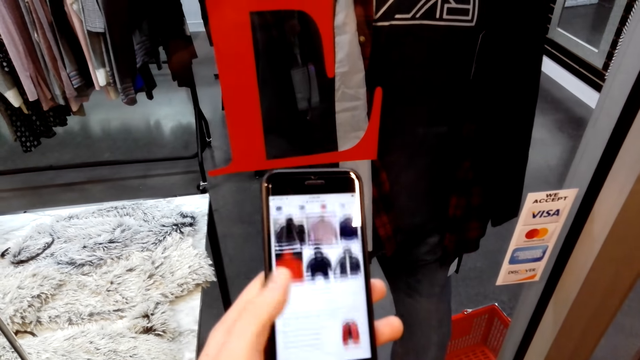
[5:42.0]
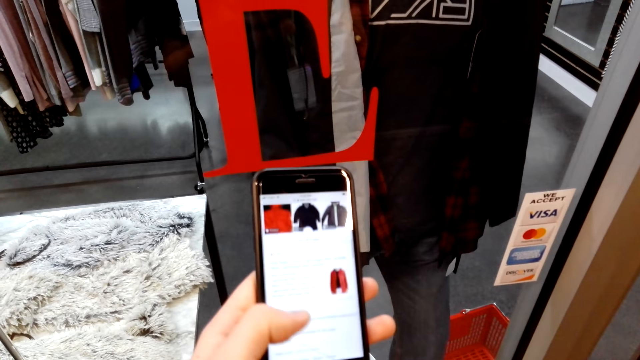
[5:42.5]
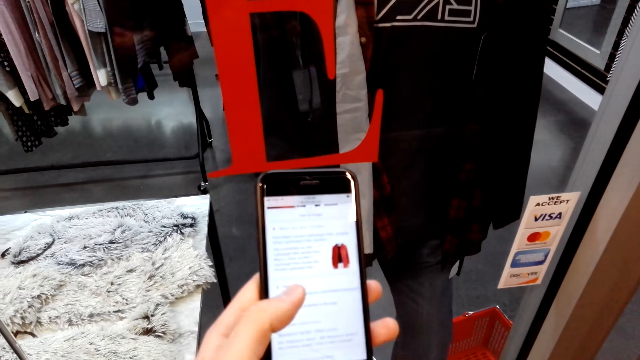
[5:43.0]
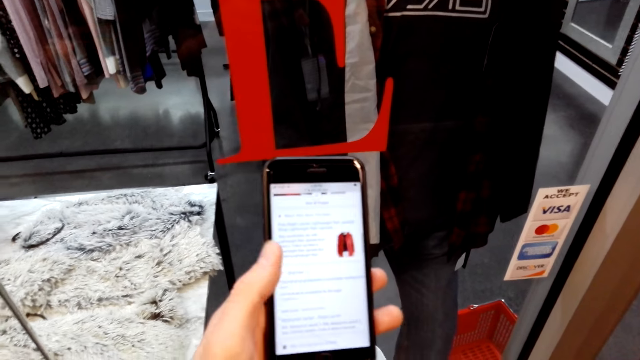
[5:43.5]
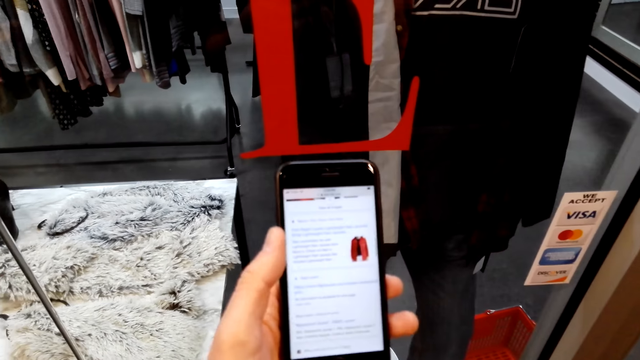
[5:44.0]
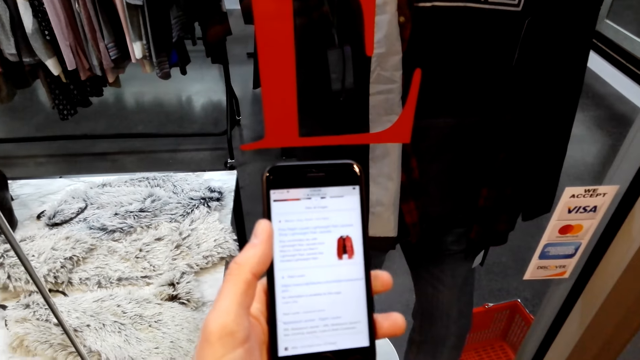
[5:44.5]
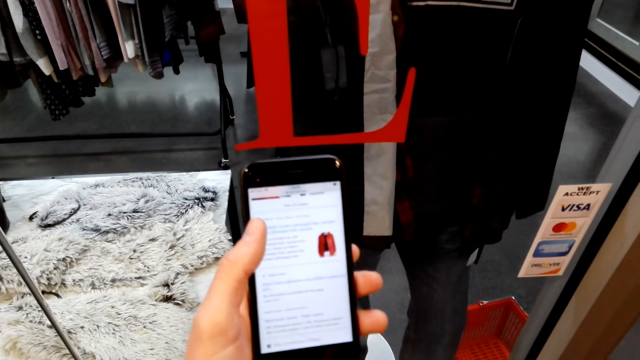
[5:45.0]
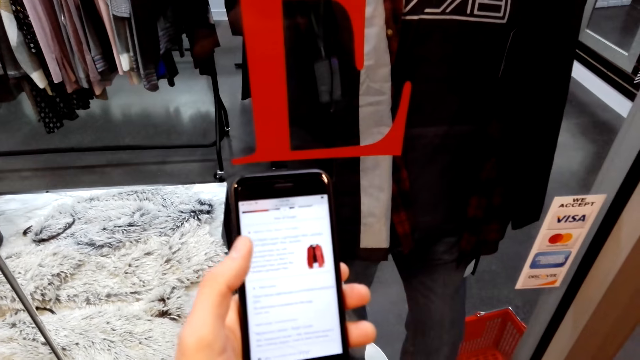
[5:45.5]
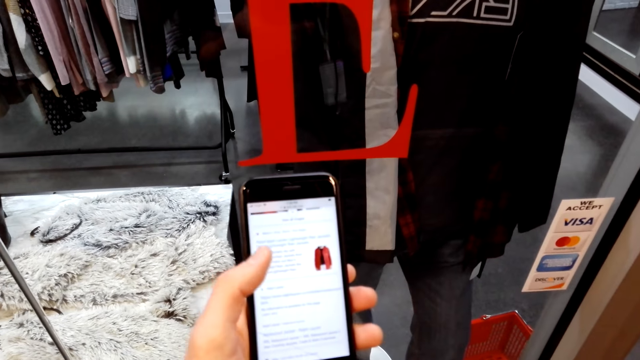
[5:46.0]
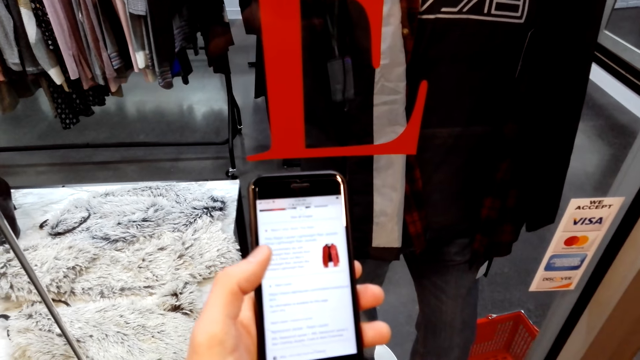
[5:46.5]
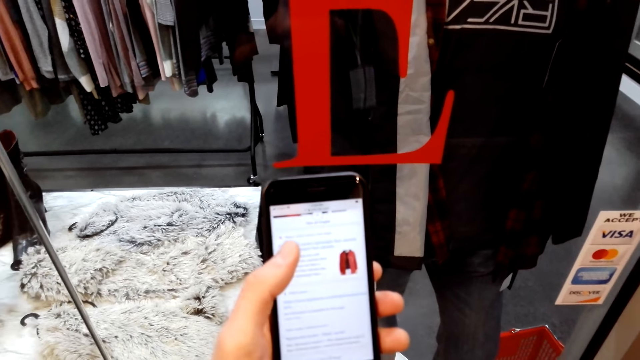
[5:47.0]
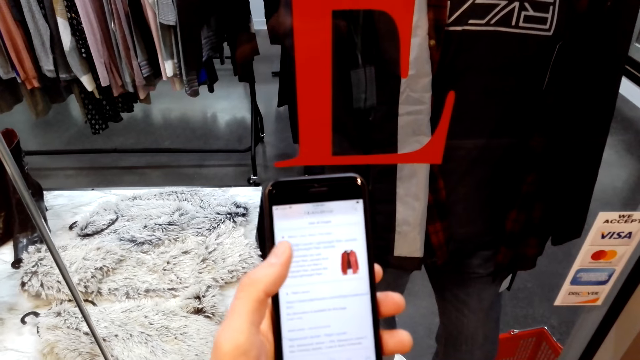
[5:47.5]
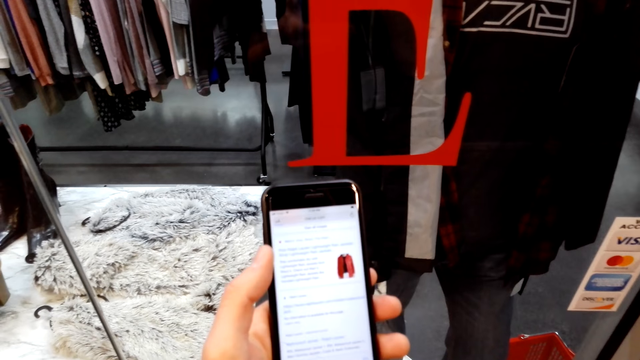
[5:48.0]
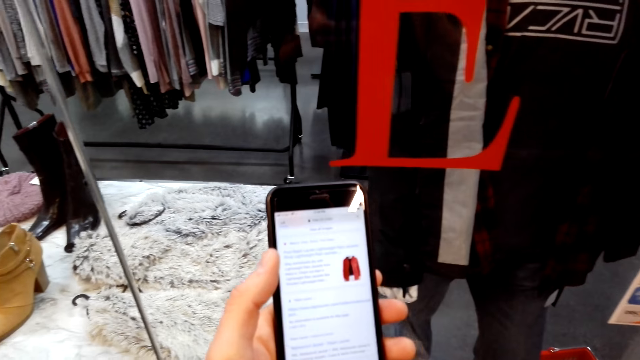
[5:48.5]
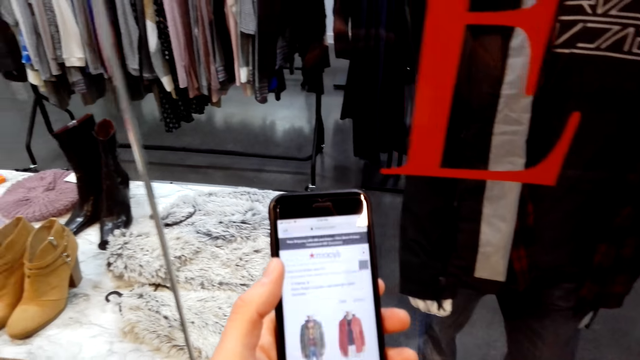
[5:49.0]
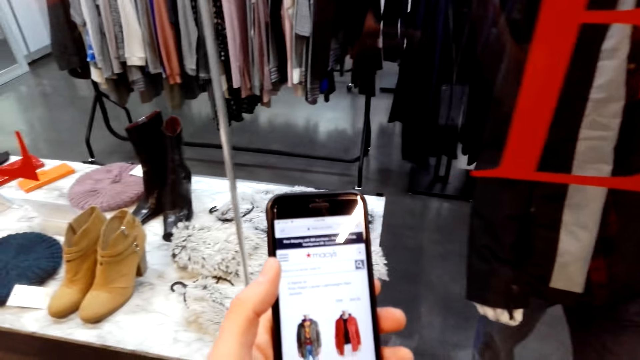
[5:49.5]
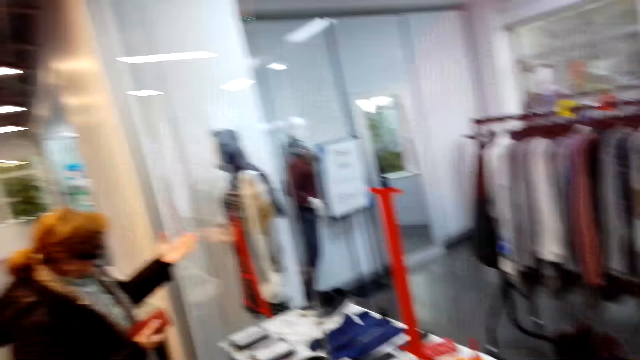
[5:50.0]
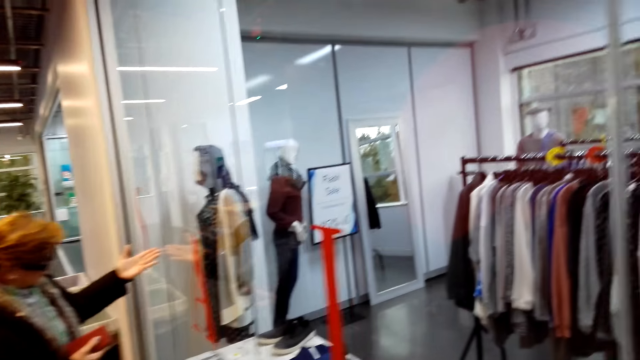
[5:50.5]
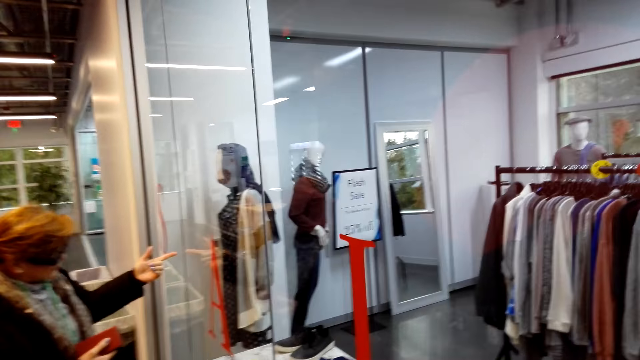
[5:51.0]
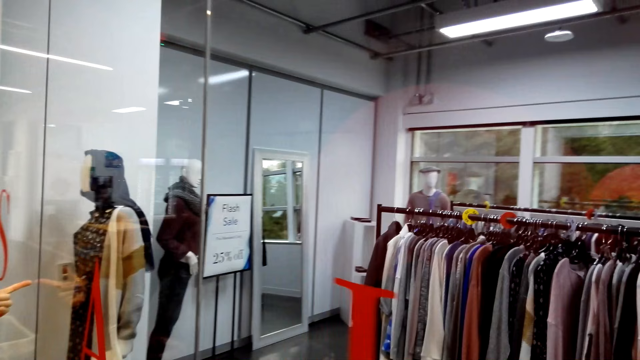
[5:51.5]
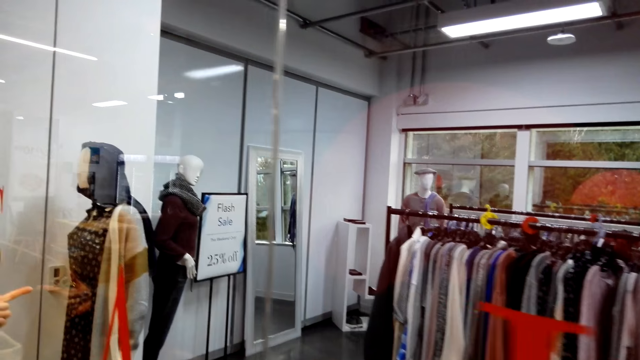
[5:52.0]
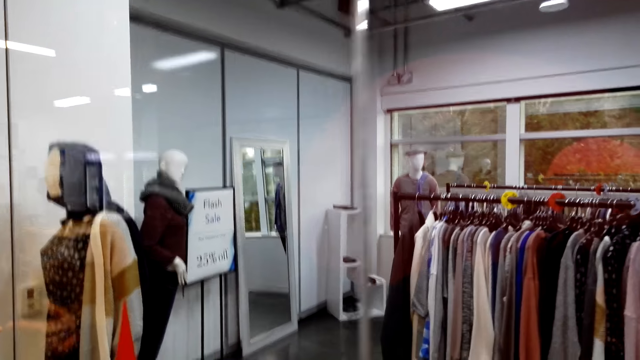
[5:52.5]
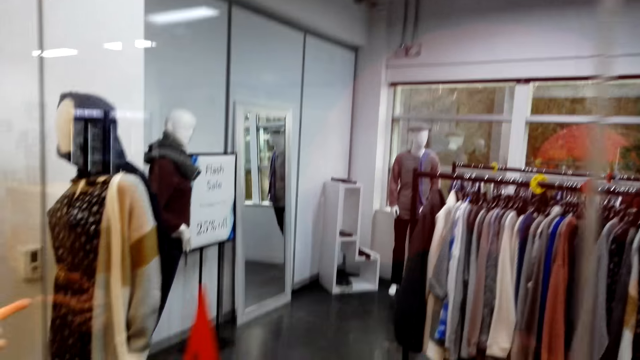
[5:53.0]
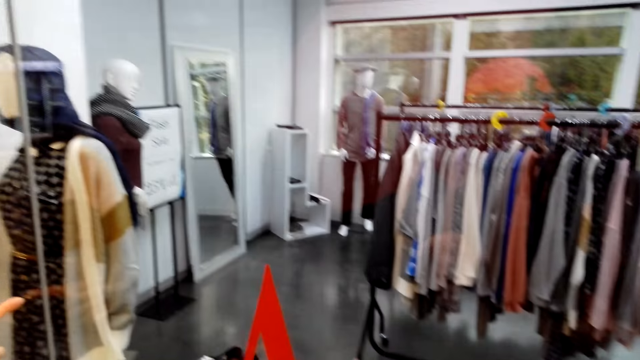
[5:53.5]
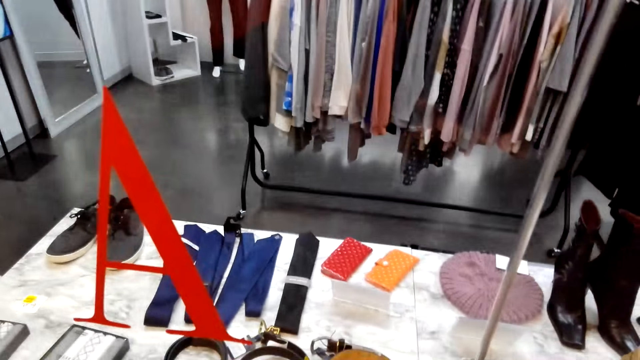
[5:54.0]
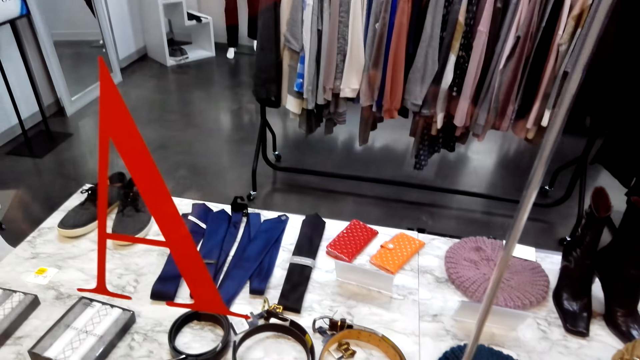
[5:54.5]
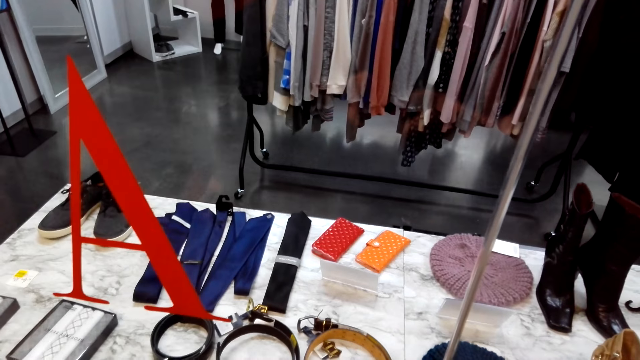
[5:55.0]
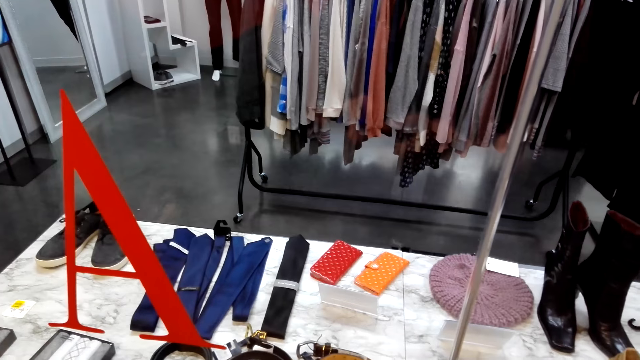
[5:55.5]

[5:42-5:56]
A woman converses with the camera wearer. The woman points through the display mirror. The camera wearer converses with the woman. The woman converses with the camera wearer. The camera wearer converses with the woman. The woman converses with the camera wearer. The camera wearer converses with the woman.

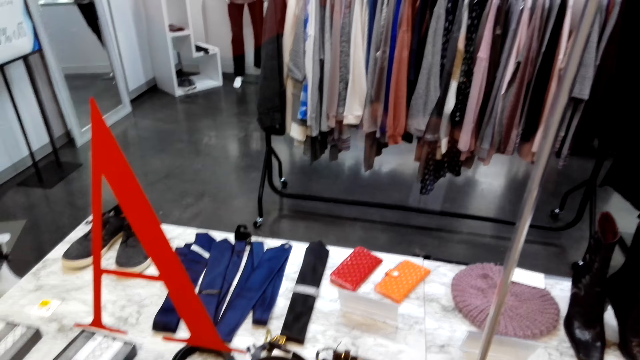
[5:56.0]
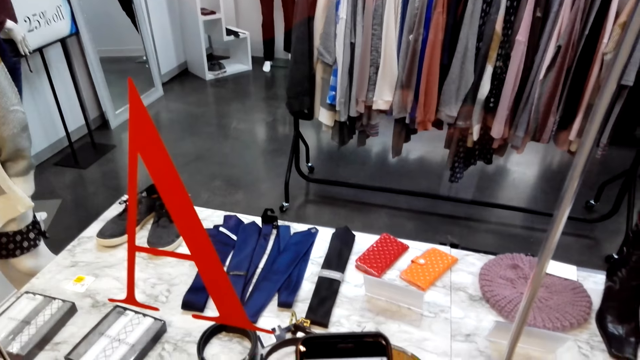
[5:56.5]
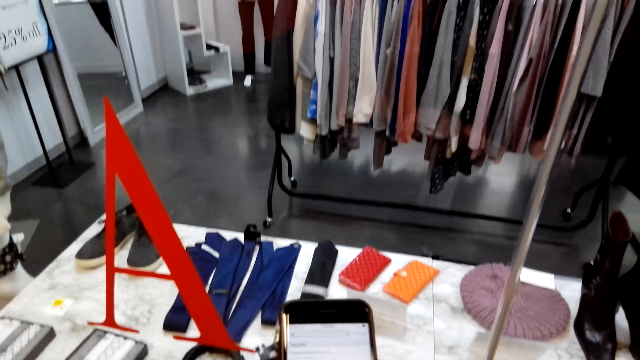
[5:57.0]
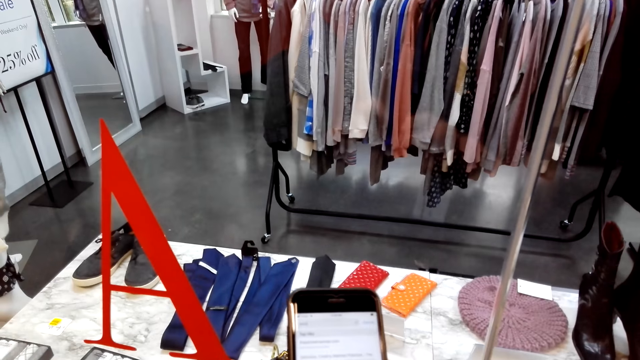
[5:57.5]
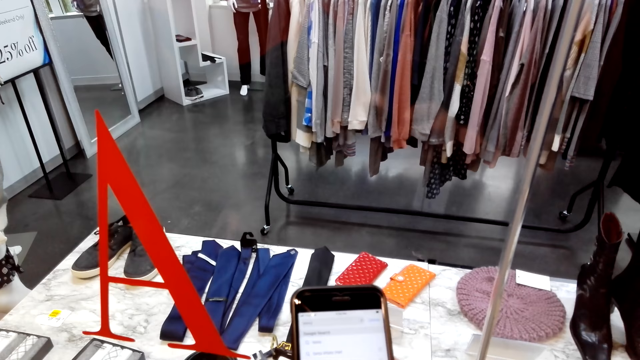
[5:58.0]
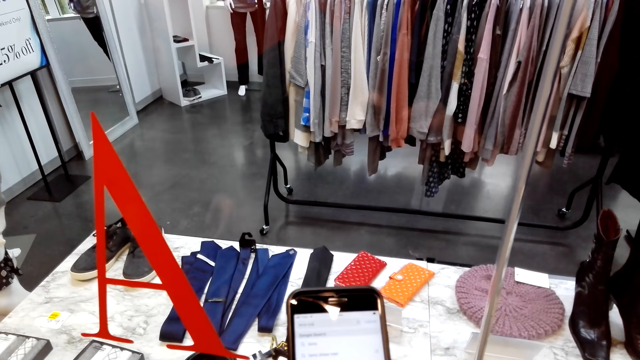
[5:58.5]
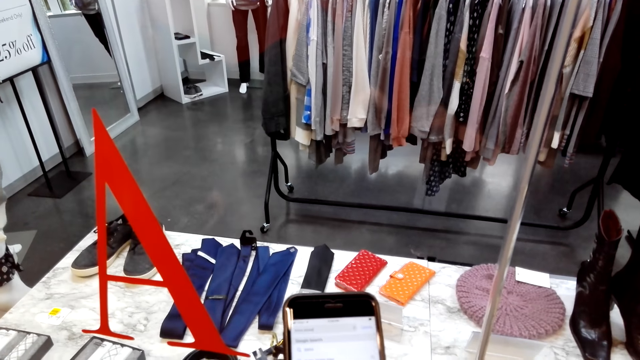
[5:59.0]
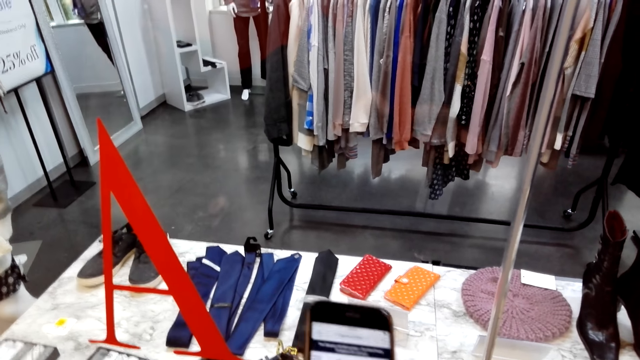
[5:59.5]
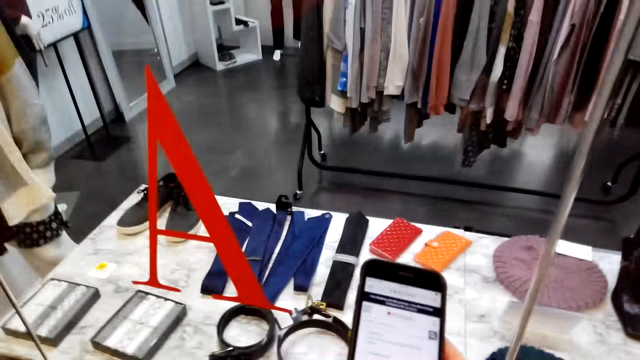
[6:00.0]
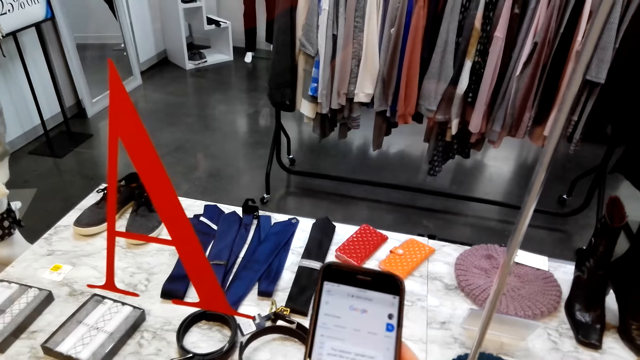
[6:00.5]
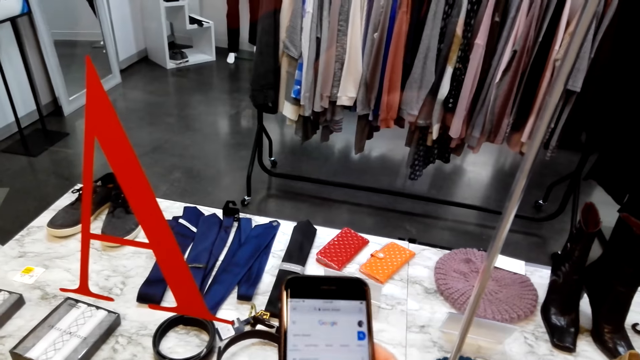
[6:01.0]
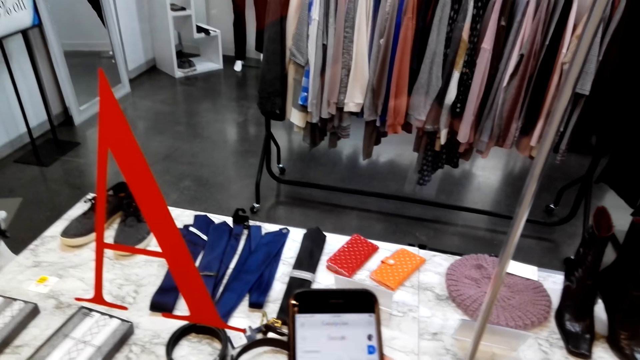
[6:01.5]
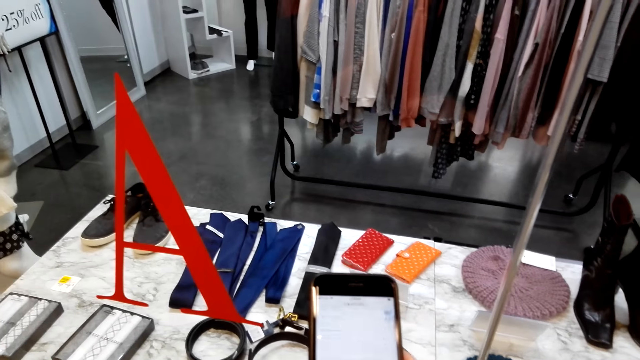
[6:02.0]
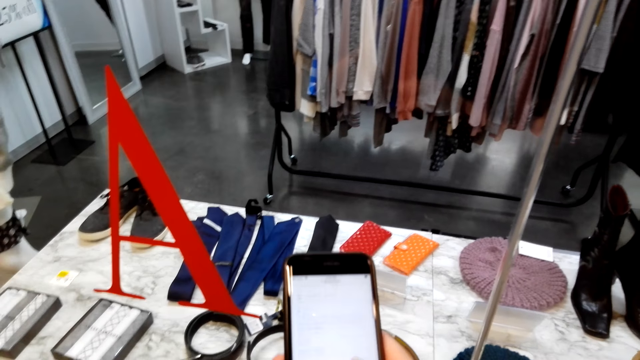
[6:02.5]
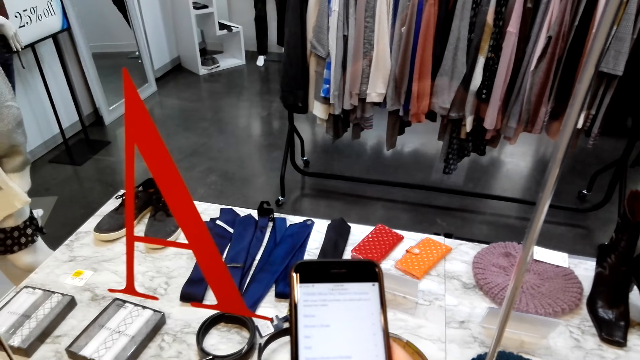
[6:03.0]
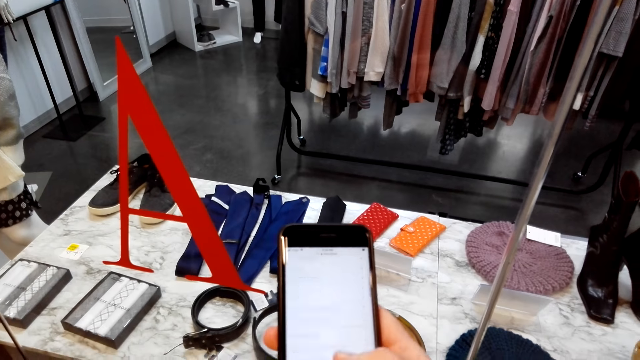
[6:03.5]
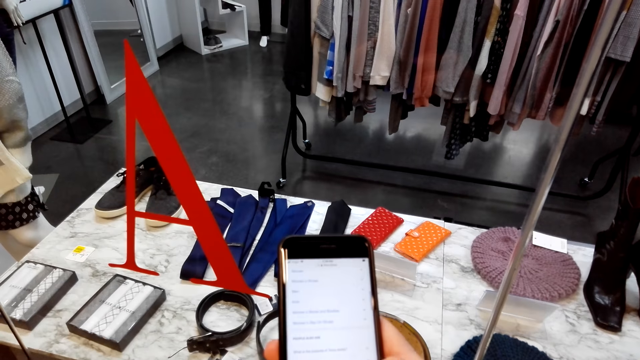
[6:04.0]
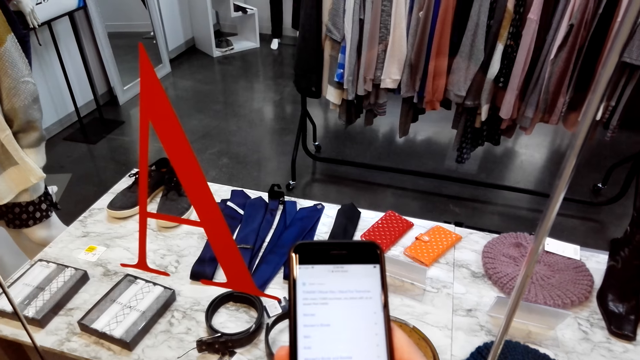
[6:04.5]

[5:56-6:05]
The camera wearer scrolls on a phone. A woman converses with the camera wearer.
